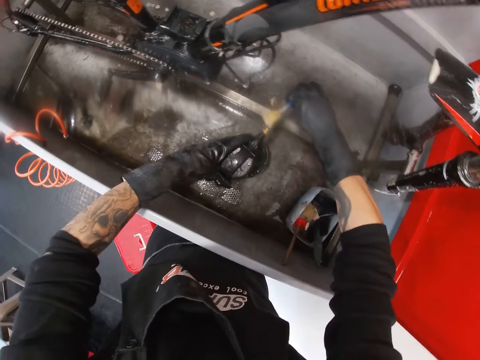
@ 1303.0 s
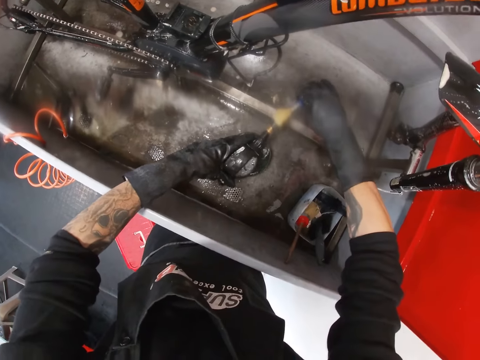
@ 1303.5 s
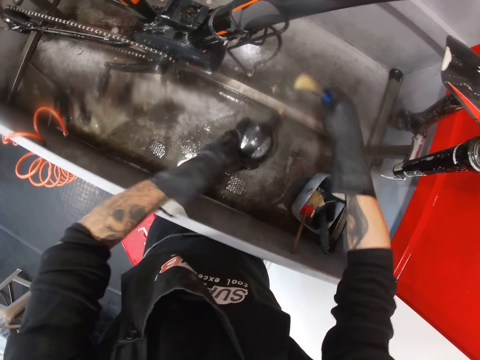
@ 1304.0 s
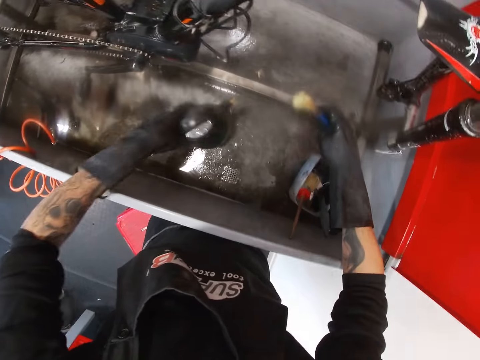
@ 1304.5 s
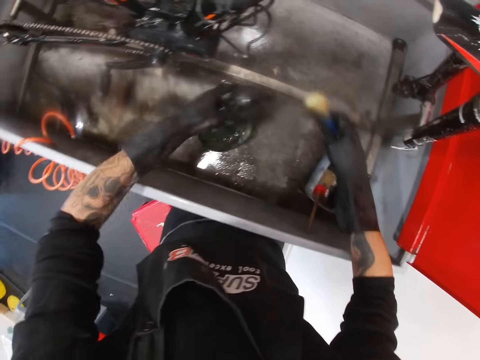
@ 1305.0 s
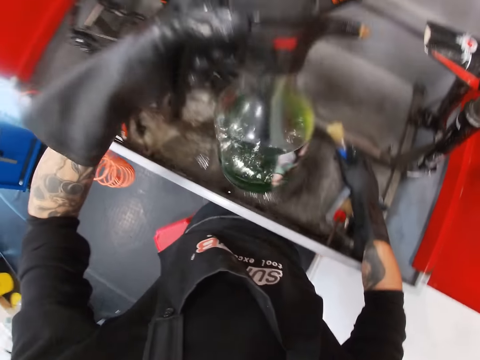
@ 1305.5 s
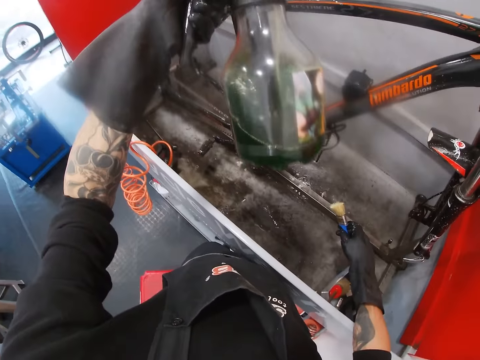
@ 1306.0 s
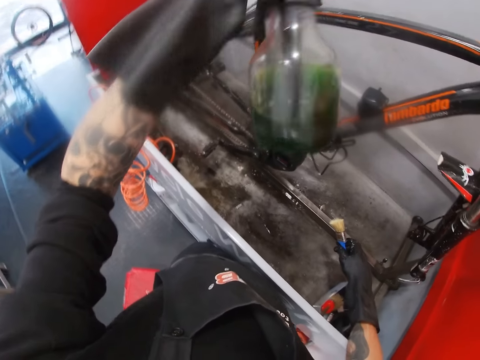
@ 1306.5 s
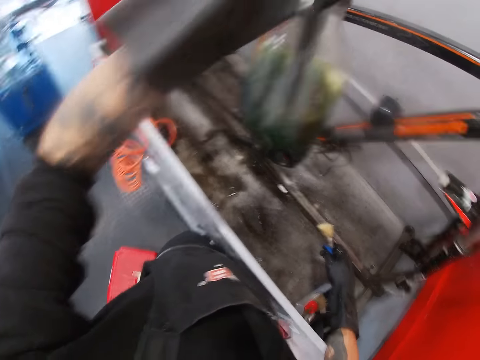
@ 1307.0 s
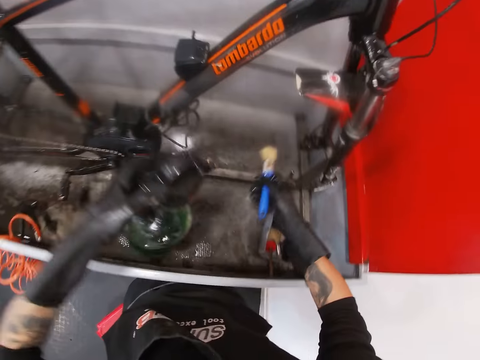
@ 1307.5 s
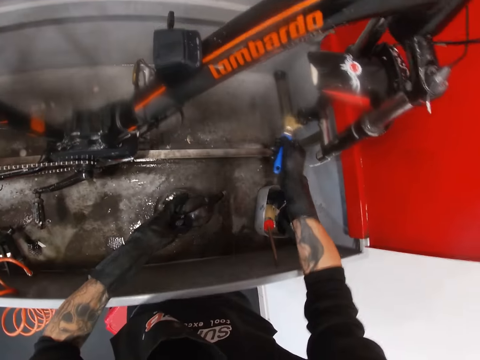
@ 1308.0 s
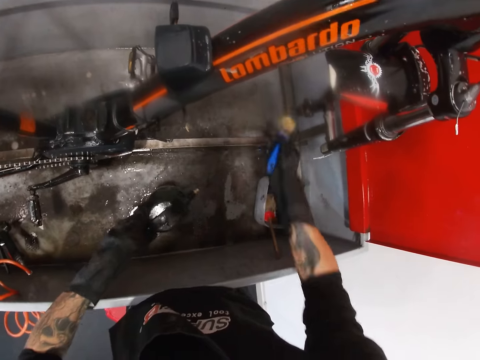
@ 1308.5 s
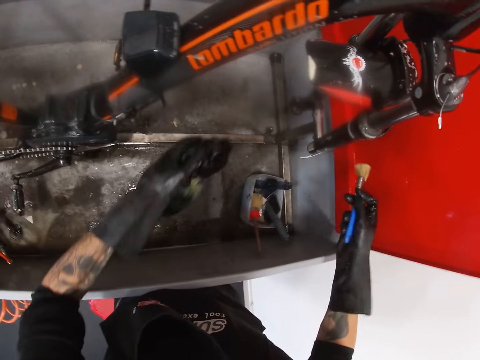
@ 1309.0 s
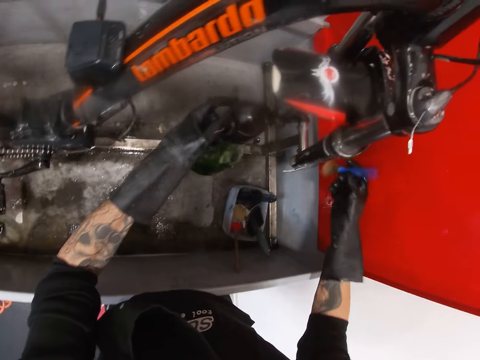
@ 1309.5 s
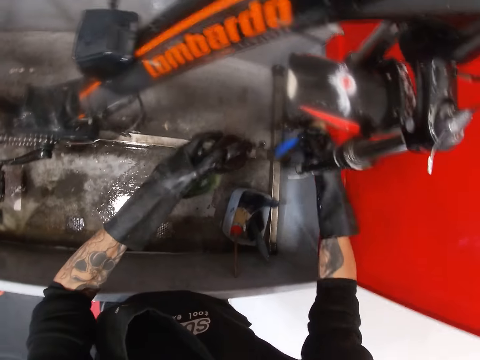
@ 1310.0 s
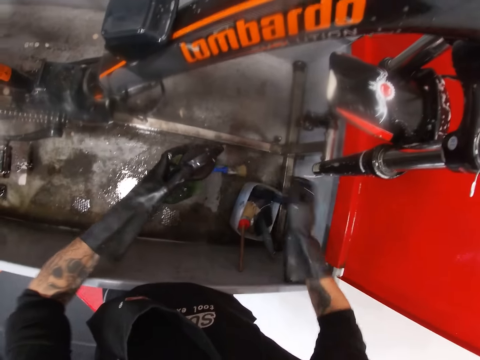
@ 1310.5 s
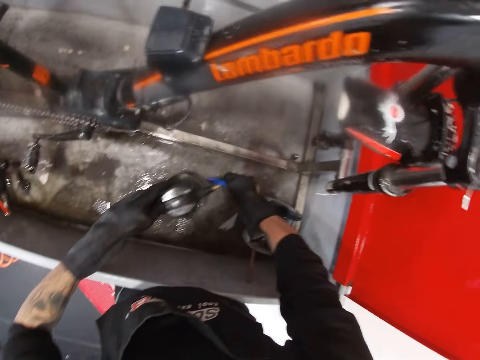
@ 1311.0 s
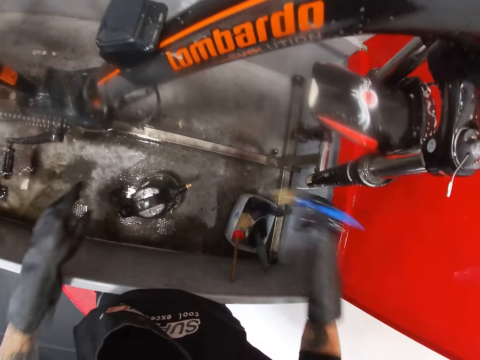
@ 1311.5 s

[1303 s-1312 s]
The camera wearer sprays the soap on the brush in his right hand with his left hand. He holds a bottle on a container. He picks up the soap in the wash basin with his left hand. He washes the bicycle in the wash basin with the brush in his right hand. He drops the soap in the wash basin with his left hand. He picks up the soap in the wash basin with his left hand and sprays the soap on the bicycle in the wash basin with his left hand. He drops the soap in the wash basin with his left hand. He picks up the brush in the wash basin with his right hand.

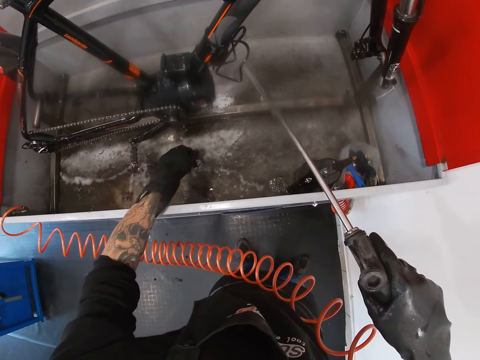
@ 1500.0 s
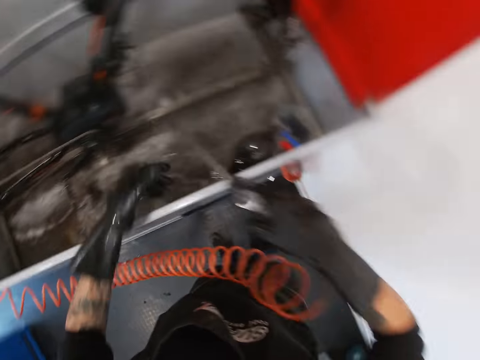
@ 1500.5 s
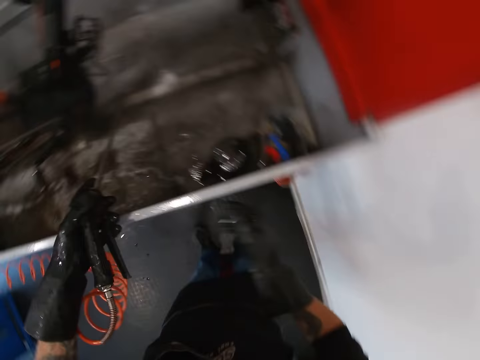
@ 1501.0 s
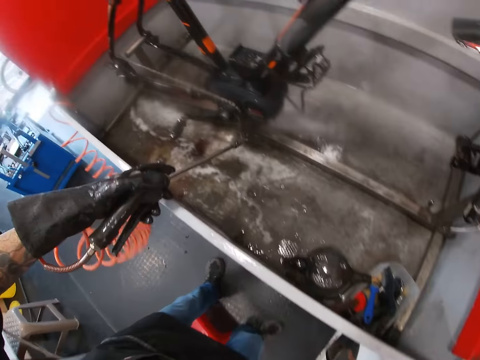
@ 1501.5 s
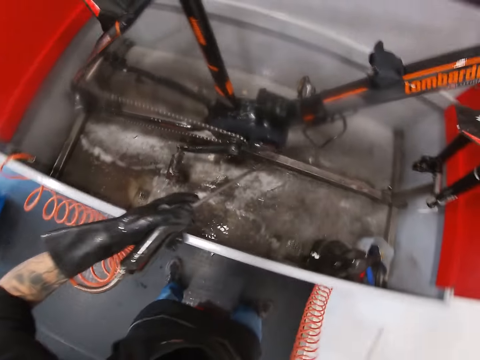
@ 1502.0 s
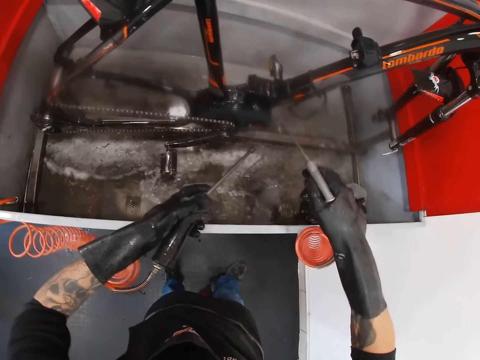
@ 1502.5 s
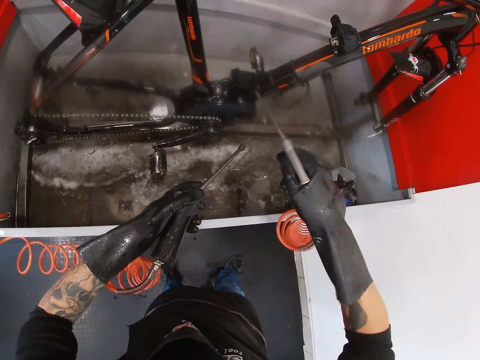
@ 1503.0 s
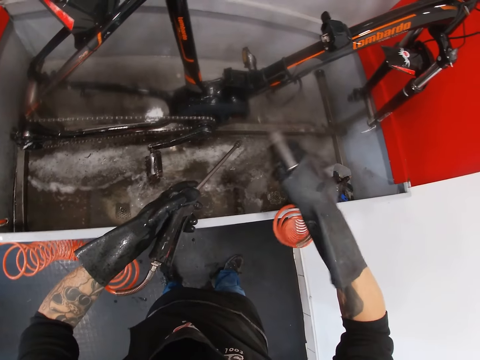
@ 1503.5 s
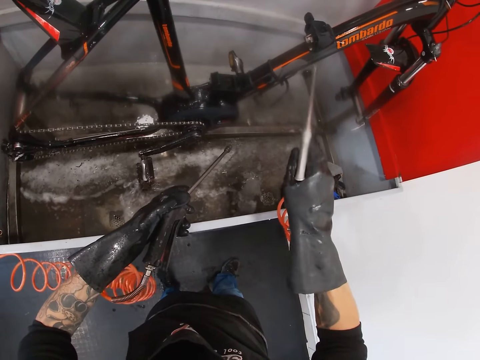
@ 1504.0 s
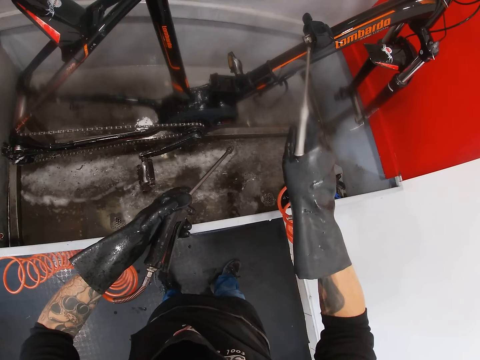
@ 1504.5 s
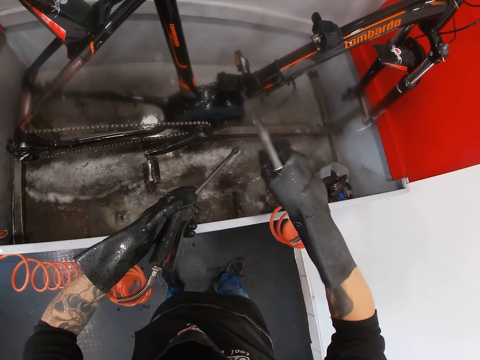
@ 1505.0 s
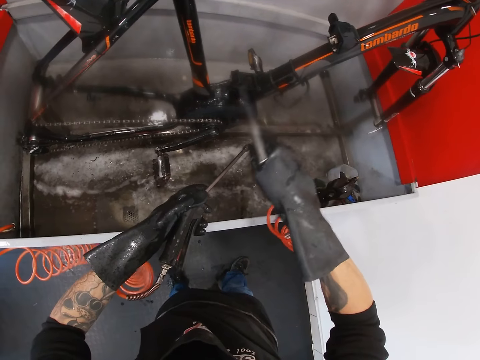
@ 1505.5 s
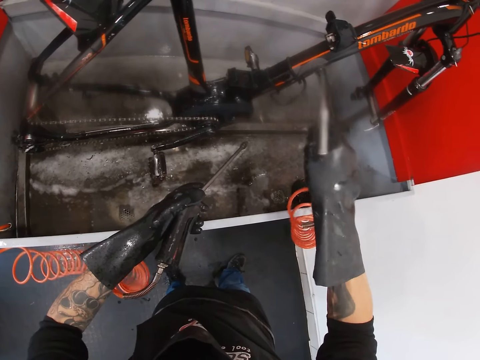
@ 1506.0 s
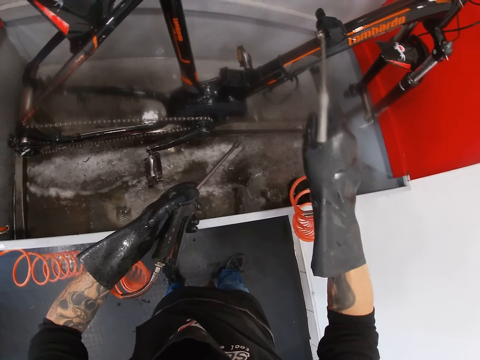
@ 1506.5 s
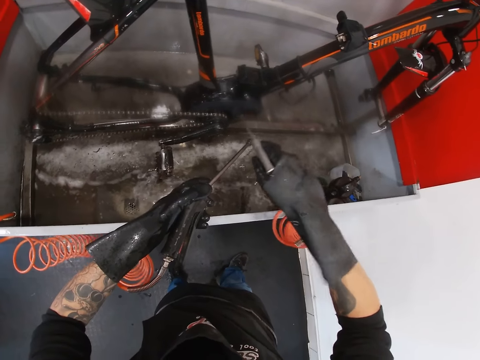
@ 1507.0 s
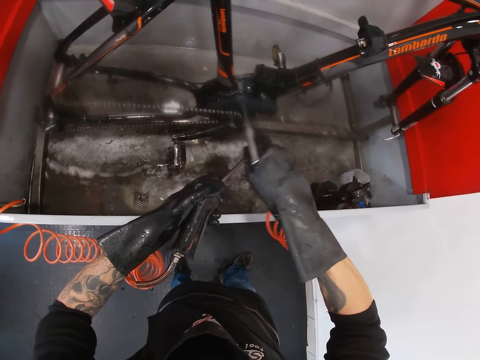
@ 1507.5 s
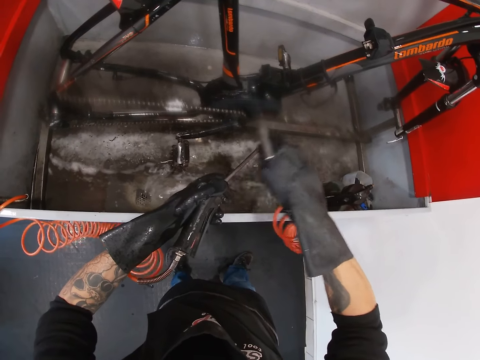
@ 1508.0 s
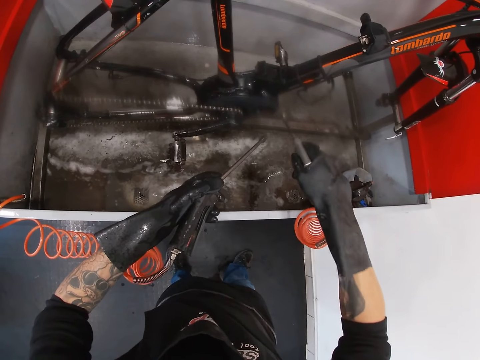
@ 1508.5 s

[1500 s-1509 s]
The camera wearer passes the pressure pump from his right hand to his left hand. He picks up a blow gun beneath the metal container with his right hand. He dries the bicycle in the metal container with the blow gun in his right hand. He washes the bicycle.

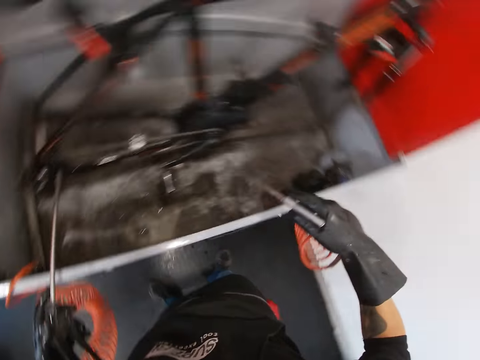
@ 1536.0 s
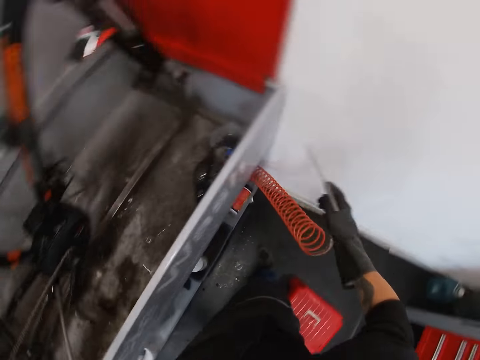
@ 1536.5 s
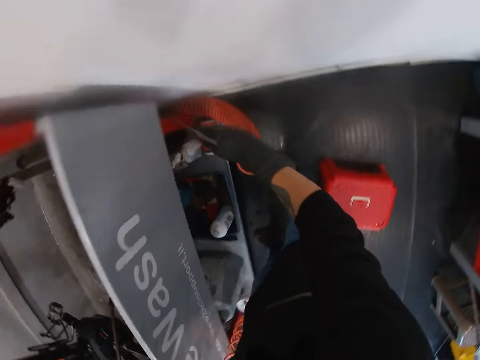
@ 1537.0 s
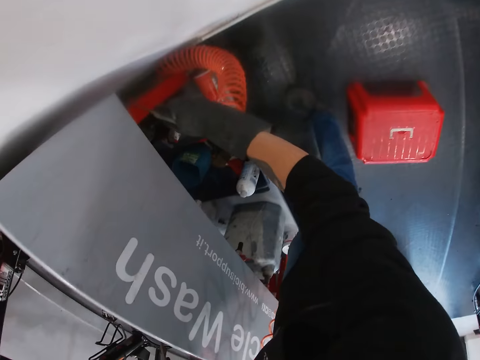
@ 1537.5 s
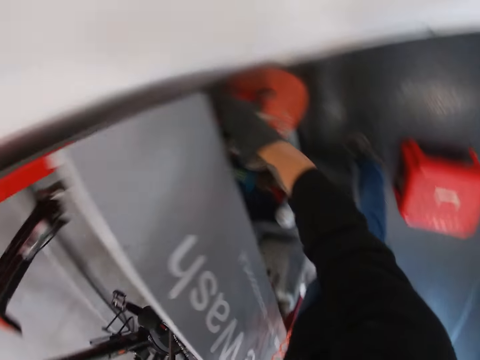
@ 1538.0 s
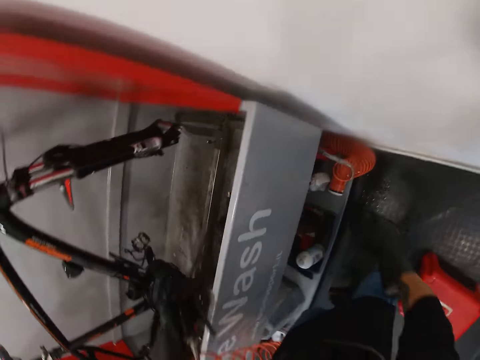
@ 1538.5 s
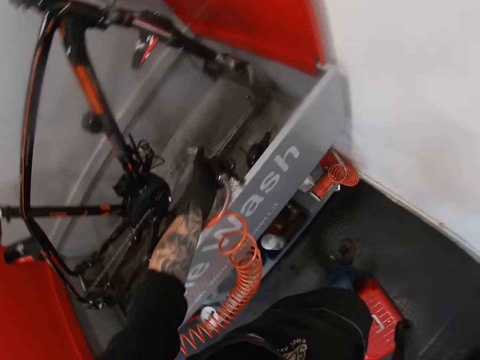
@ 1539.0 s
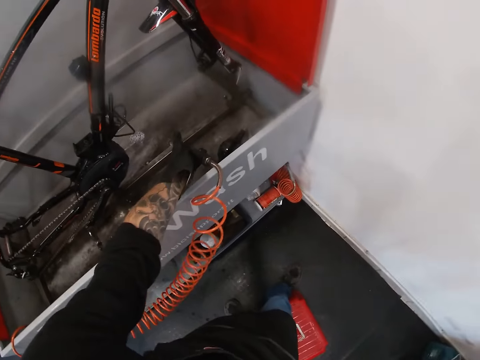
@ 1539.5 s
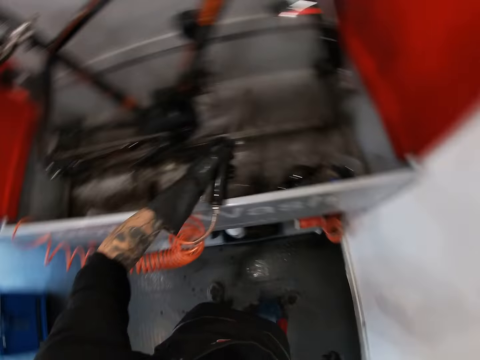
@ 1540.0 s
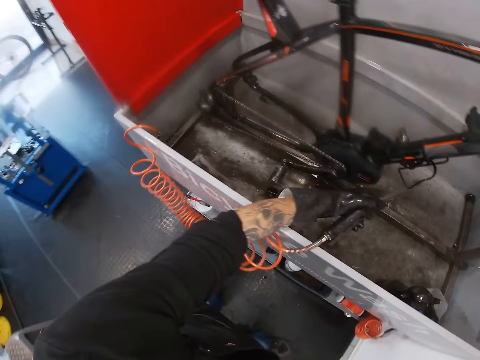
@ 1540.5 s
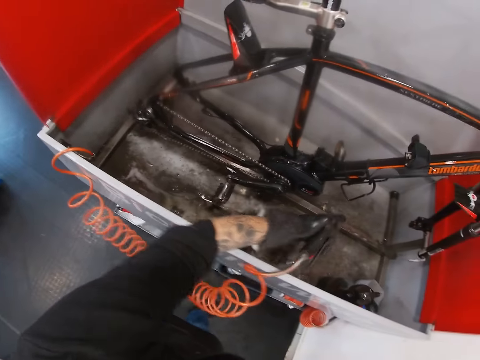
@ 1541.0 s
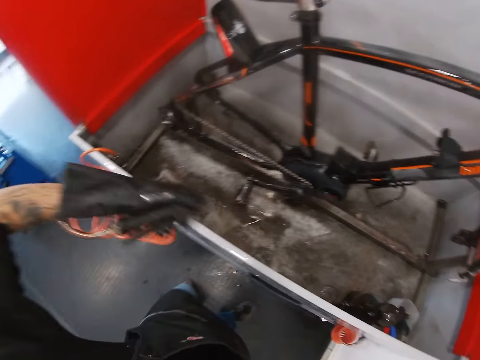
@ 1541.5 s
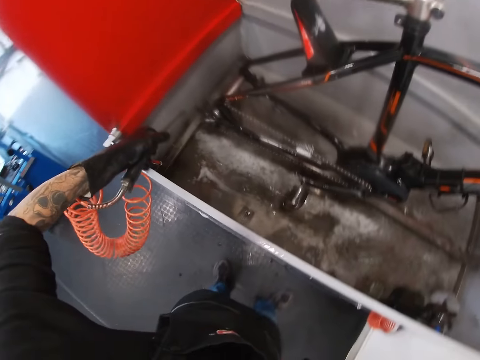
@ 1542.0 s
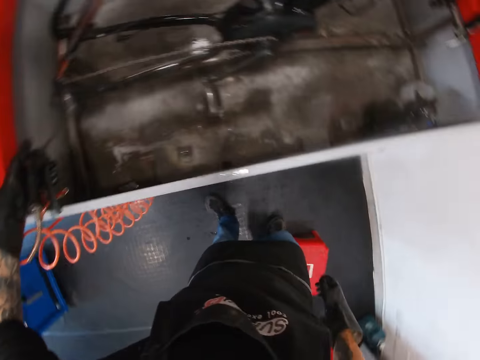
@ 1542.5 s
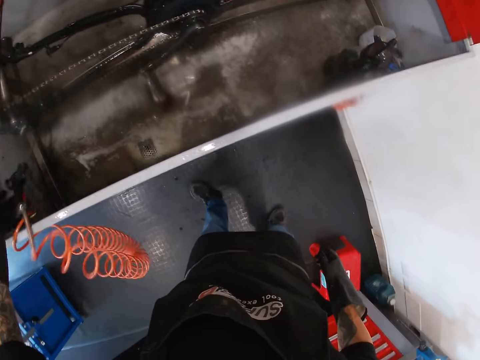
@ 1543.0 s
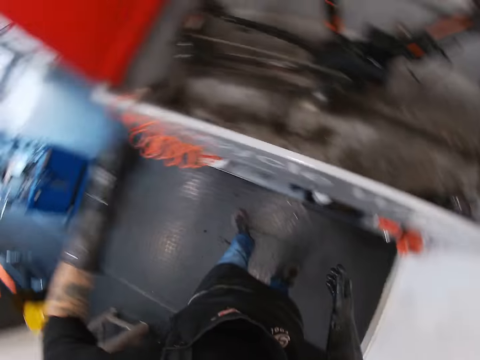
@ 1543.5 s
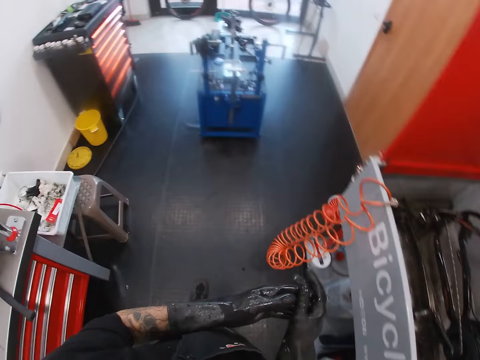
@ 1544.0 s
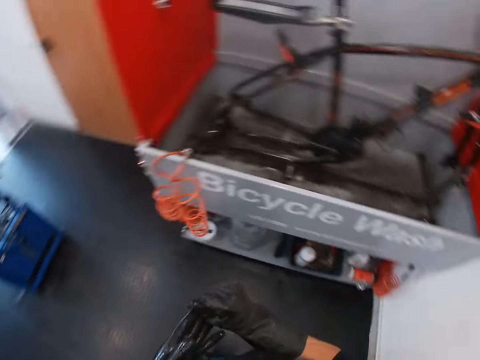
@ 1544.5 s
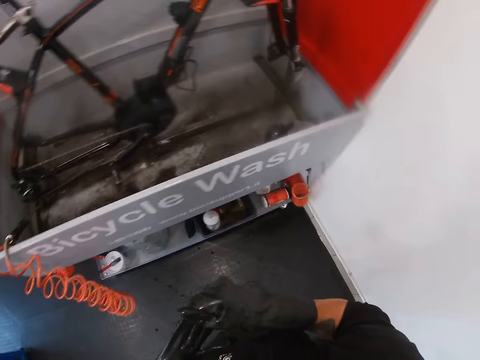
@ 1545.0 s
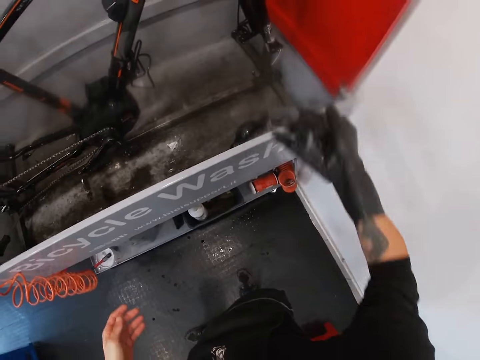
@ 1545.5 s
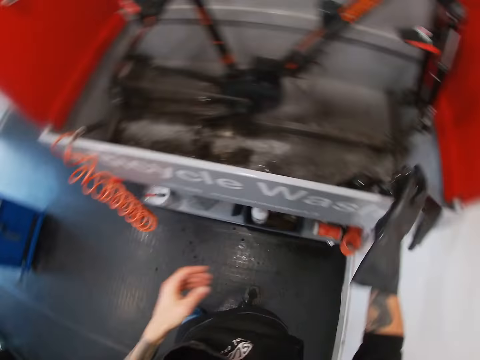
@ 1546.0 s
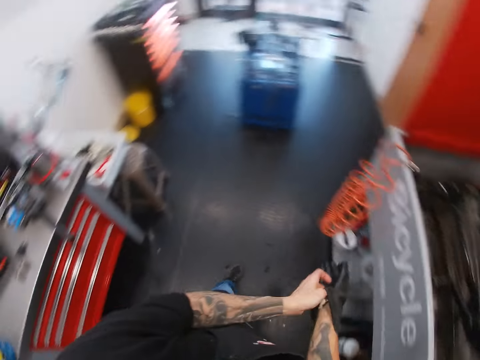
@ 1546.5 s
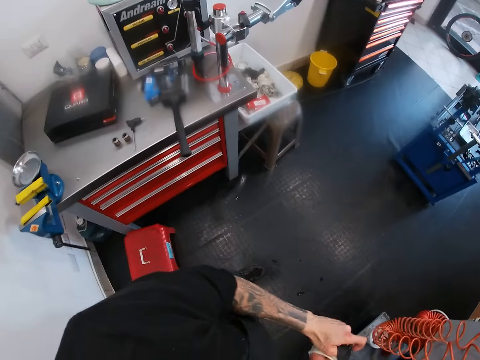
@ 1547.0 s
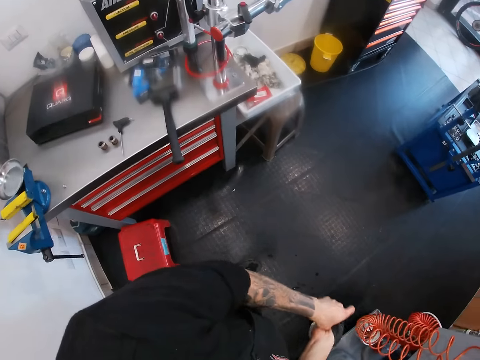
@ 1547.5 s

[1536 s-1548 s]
The camera wearer drops the blow gun beneath the metal container from his right hand. He drops the pressure pump in the metal container from his left hand. He removes a glove from his left hand with his right hand. He walks around. He drops the glove in his right hand on the metal container. He removes a glove in his right hand with his left hand.
